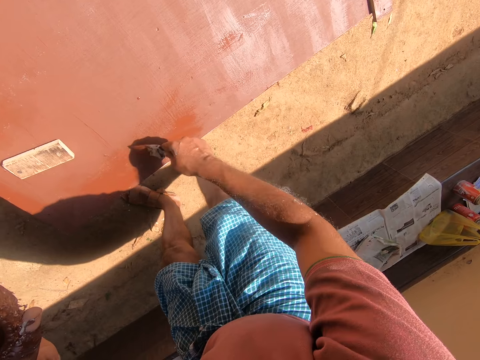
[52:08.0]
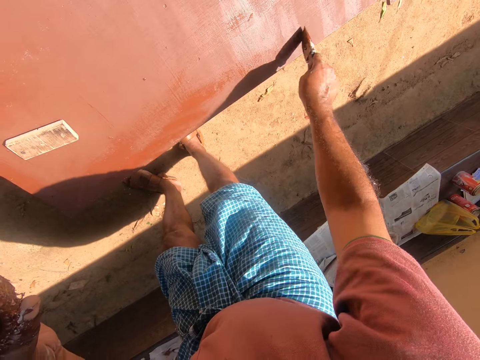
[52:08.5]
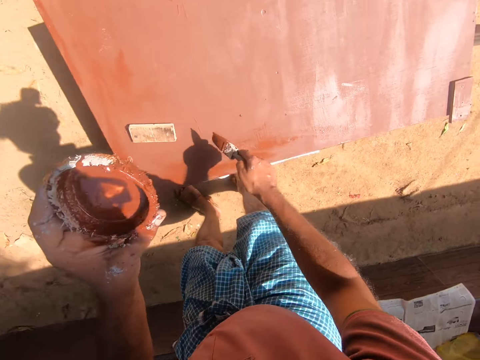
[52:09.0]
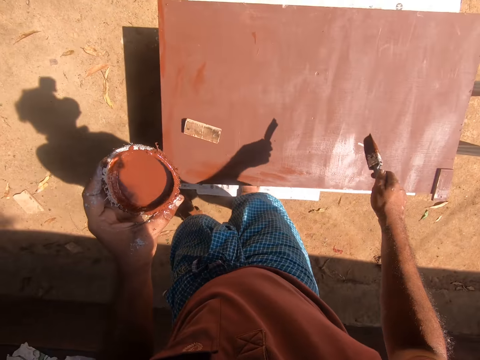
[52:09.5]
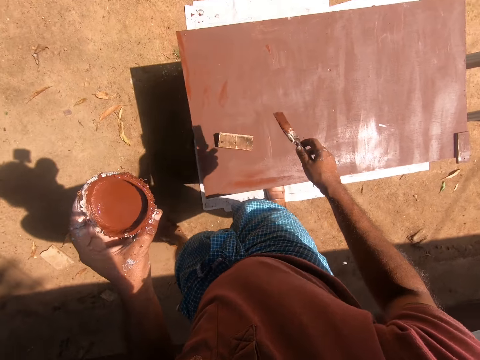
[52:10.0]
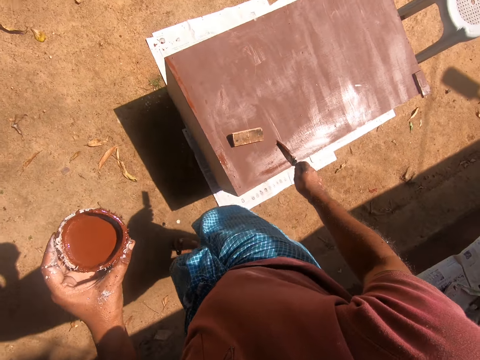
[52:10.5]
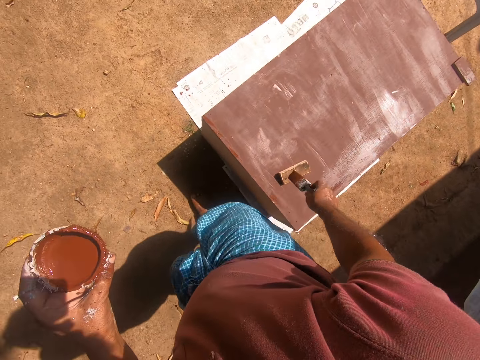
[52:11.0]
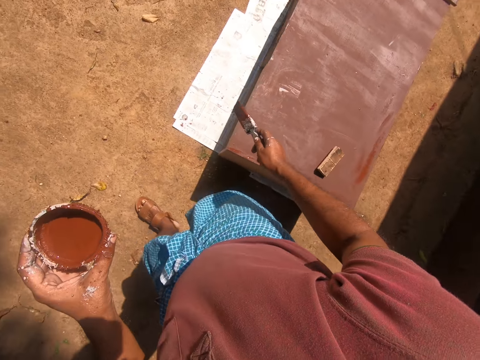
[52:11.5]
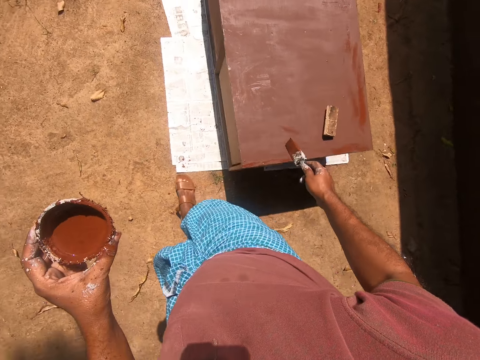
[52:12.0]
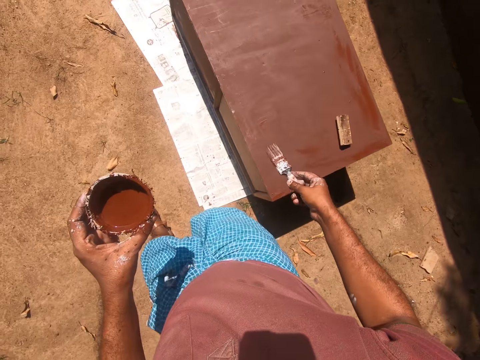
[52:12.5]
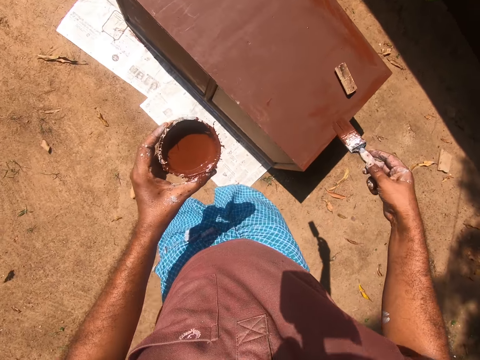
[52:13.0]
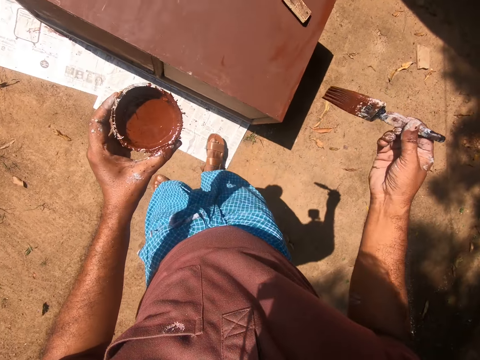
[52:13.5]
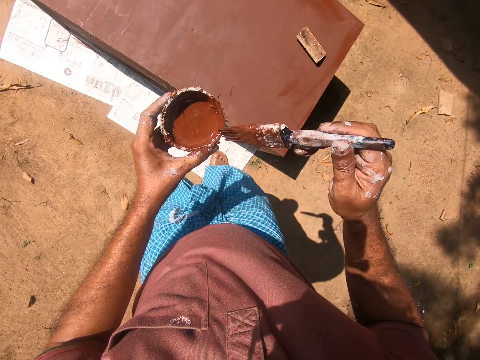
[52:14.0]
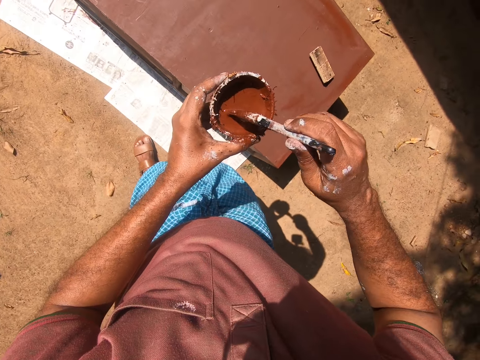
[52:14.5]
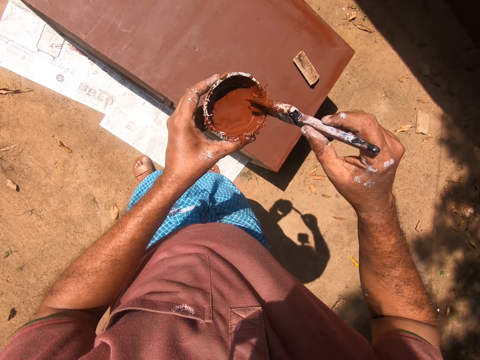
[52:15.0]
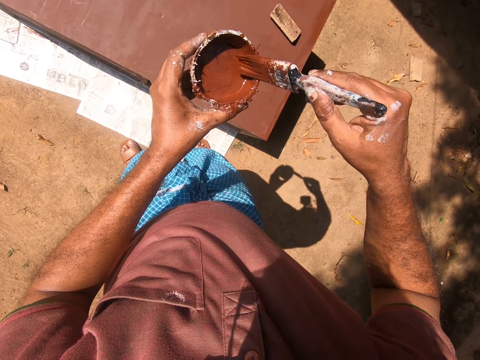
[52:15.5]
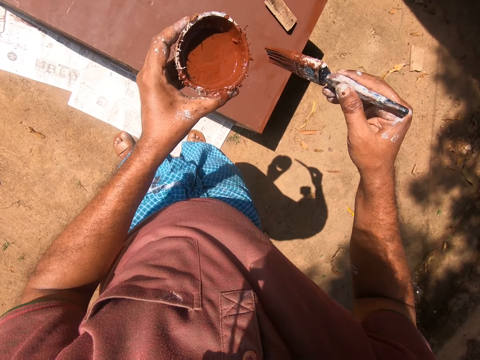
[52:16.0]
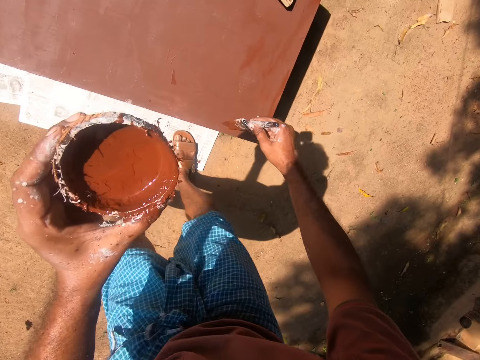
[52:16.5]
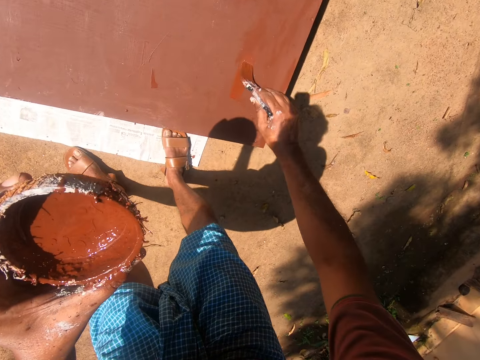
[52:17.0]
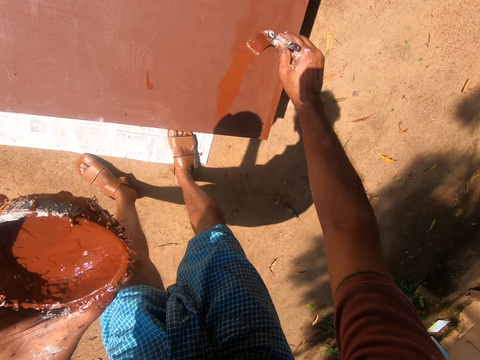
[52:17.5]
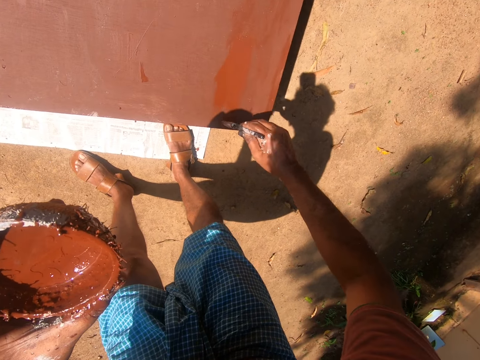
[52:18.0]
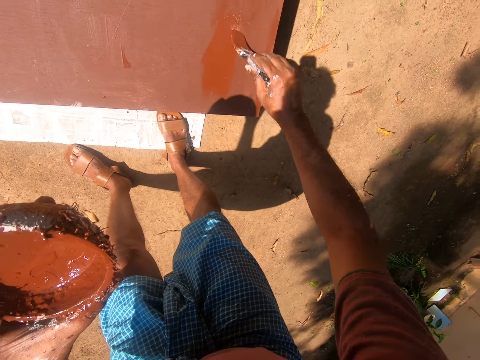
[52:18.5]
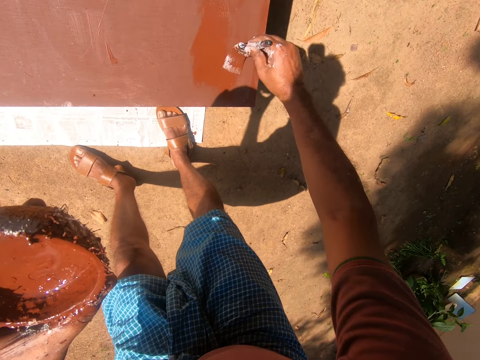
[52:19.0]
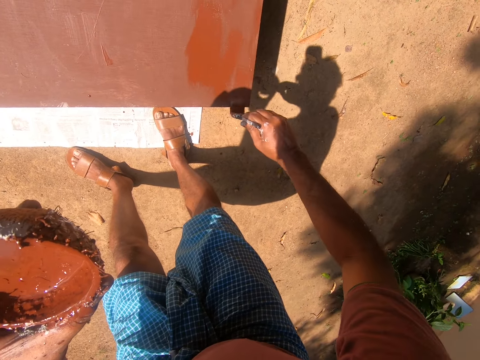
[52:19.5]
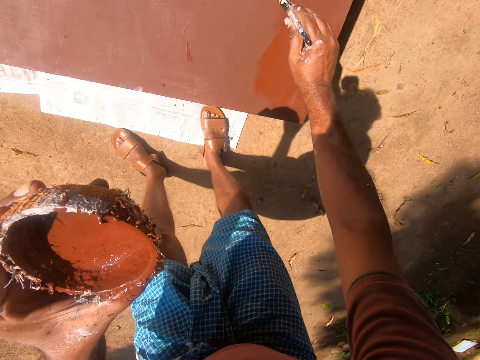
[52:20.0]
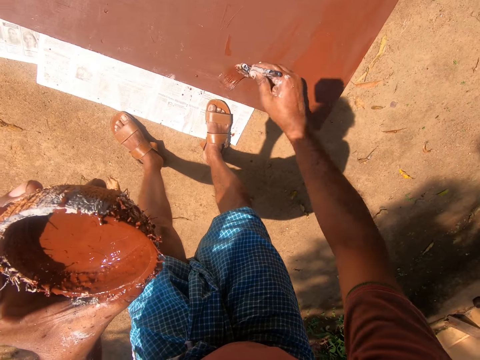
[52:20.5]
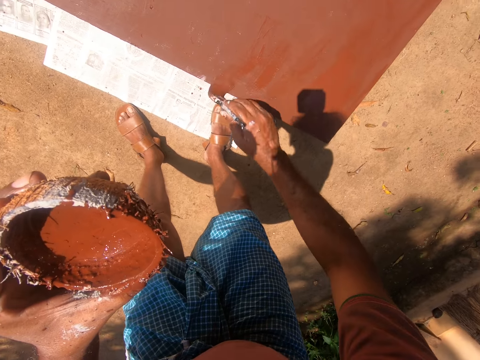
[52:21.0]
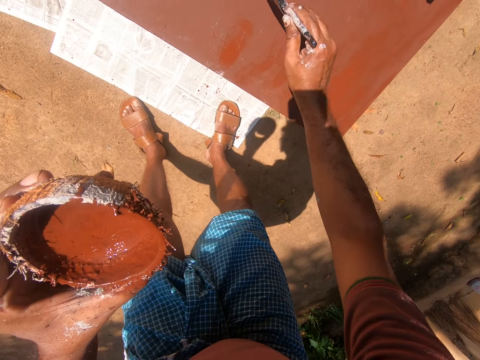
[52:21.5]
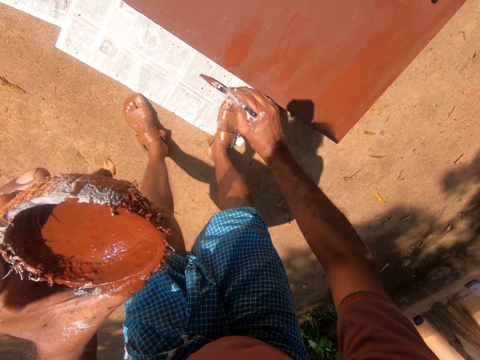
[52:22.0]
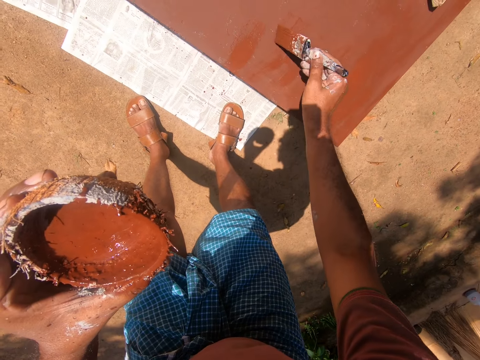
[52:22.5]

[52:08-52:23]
The camera wearer walks to the other side of the wooden box. They dip the paintbrush into the coconut shell containing paint. They paint the table with the painting brush.

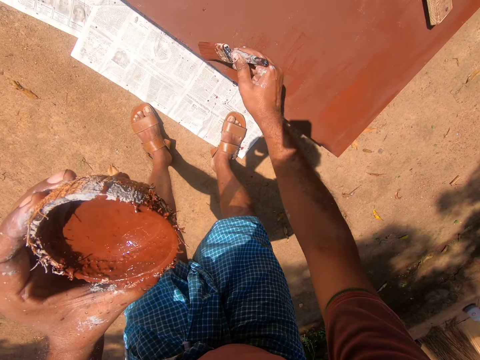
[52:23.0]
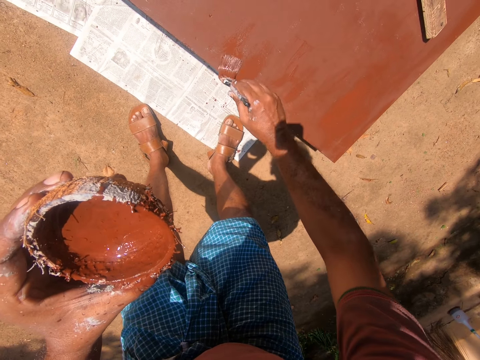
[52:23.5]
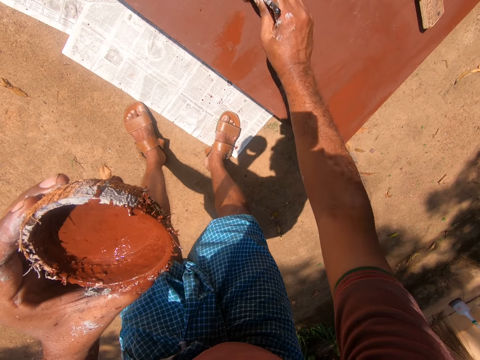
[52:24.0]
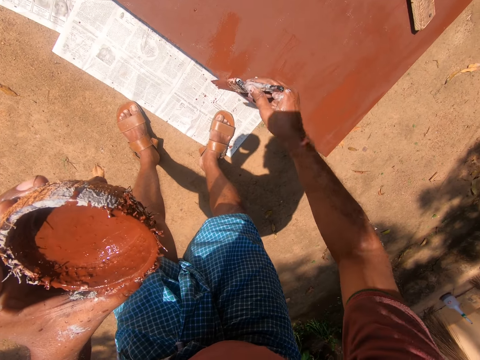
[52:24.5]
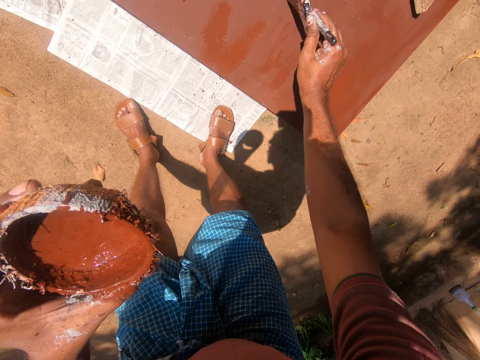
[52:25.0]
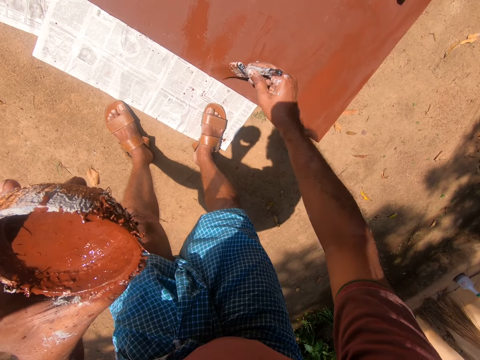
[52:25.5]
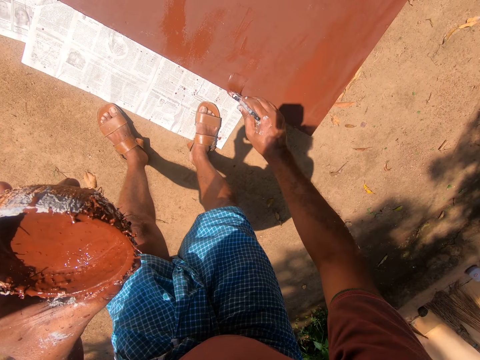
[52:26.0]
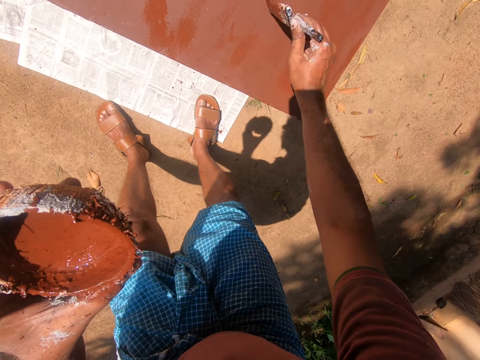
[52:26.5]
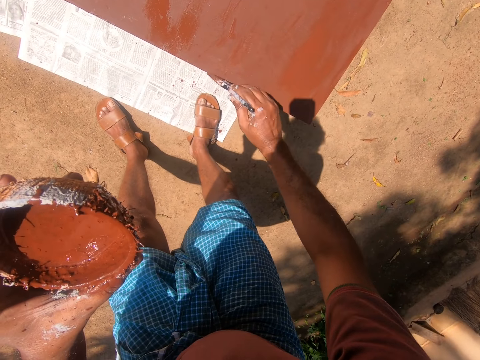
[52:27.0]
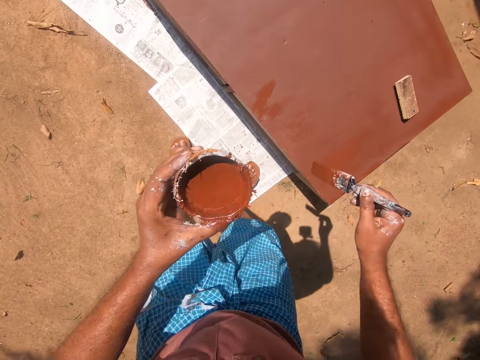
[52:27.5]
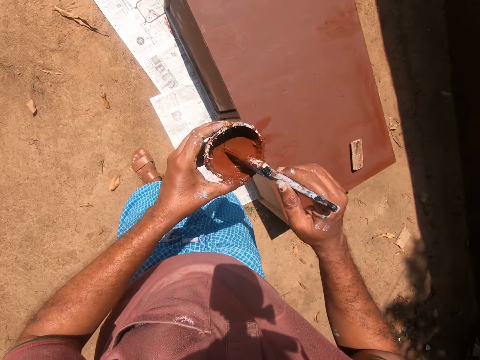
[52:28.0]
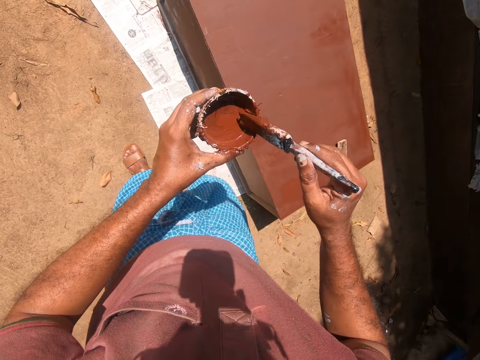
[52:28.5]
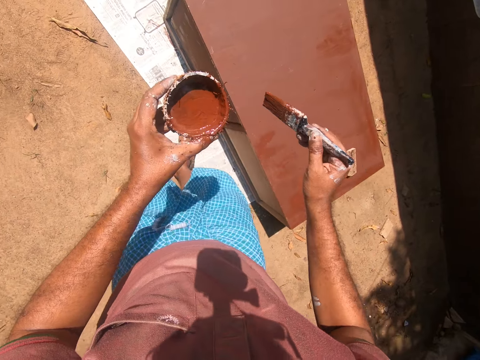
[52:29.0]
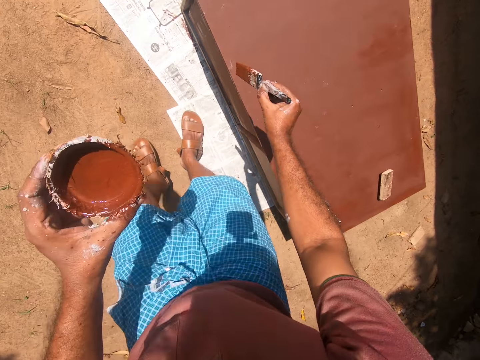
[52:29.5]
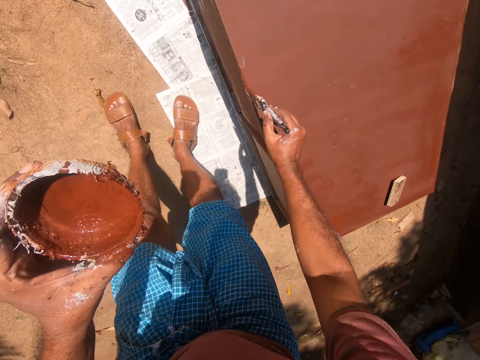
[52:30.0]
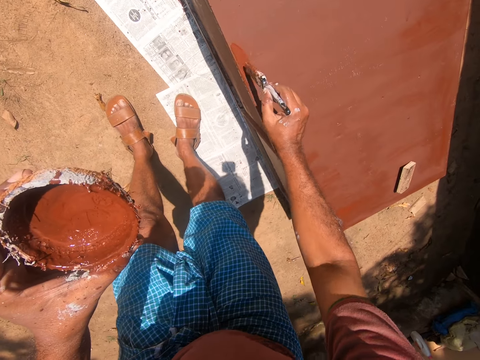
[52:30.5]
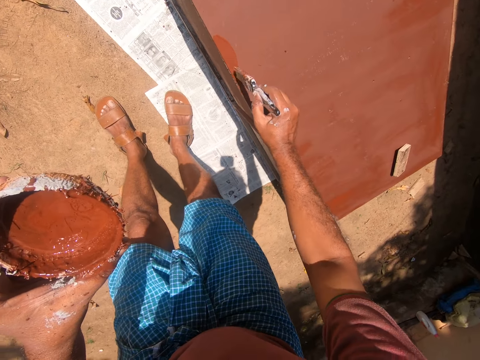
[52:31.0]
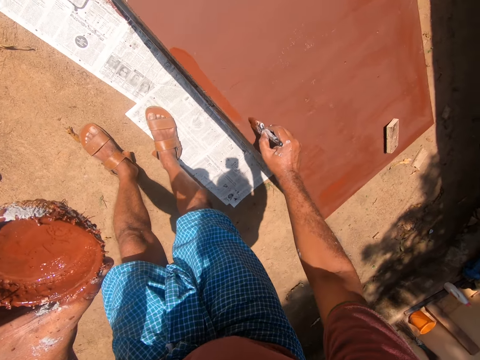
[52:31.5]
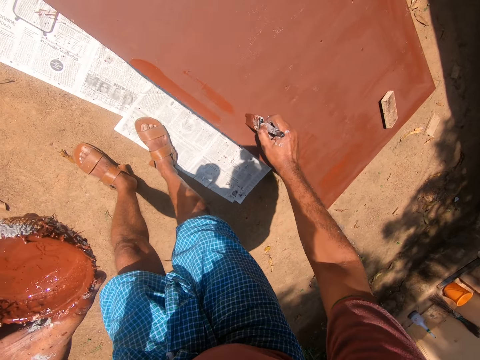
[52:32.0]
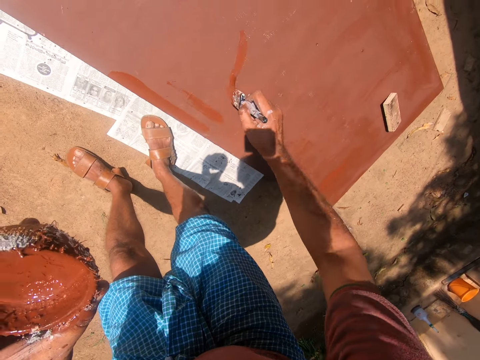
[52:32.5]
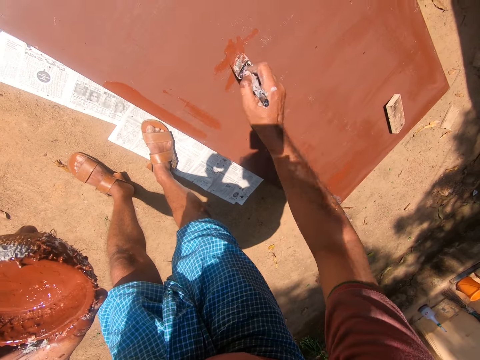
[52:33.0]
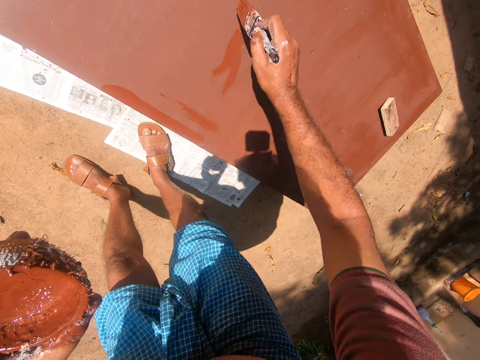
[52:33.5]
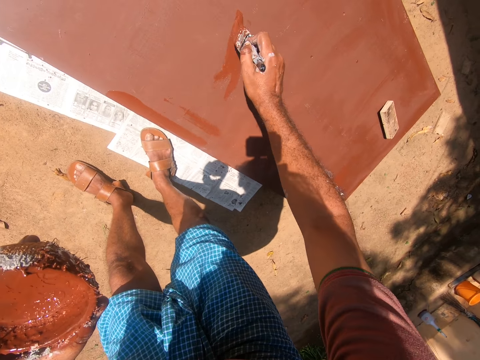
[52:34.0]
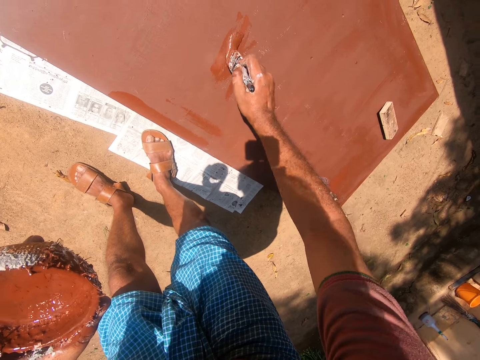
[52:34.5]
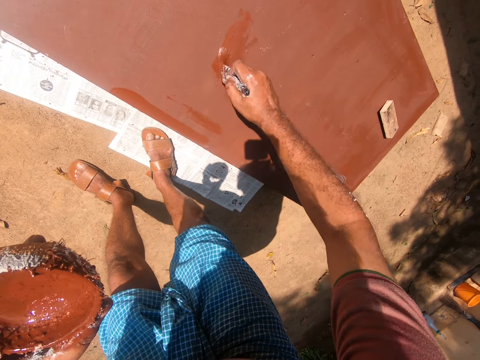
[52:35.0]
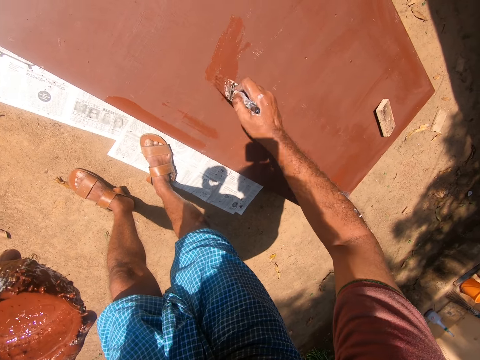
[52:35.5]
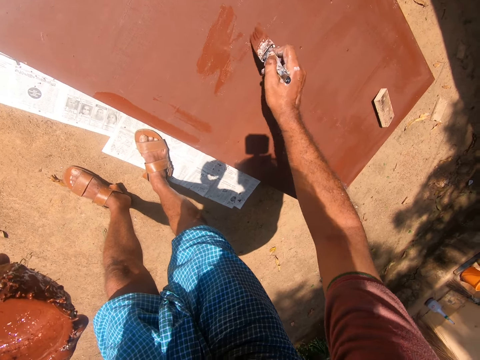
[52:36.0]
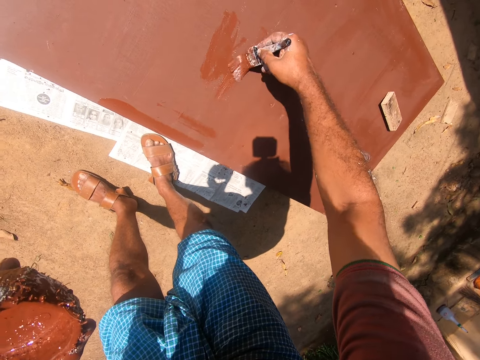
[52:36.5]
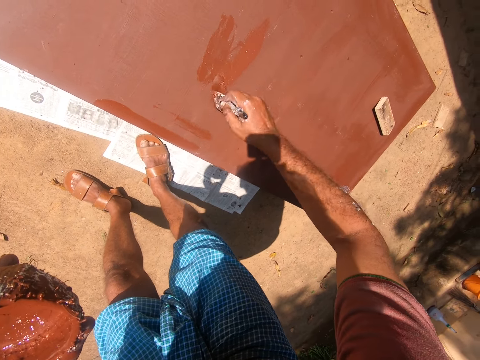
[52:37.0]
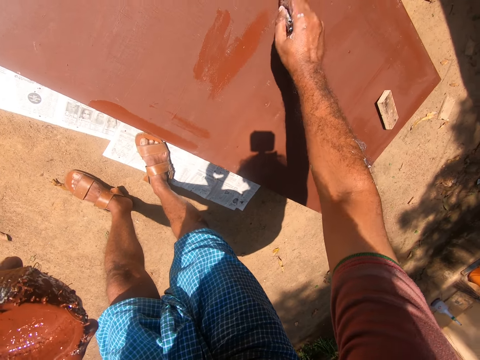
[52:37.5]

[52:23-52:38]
The camera wearer dips the paintbrush into the coconut shell containing paint. They paint the table with the painting brush.
